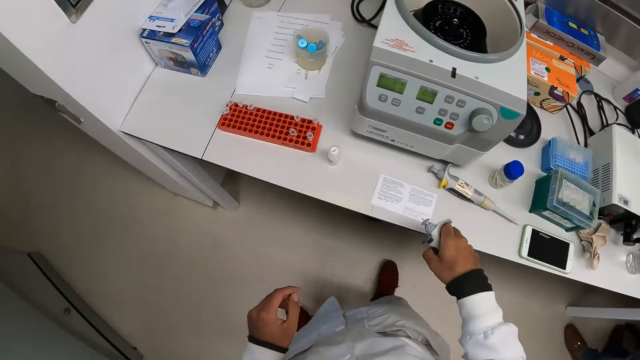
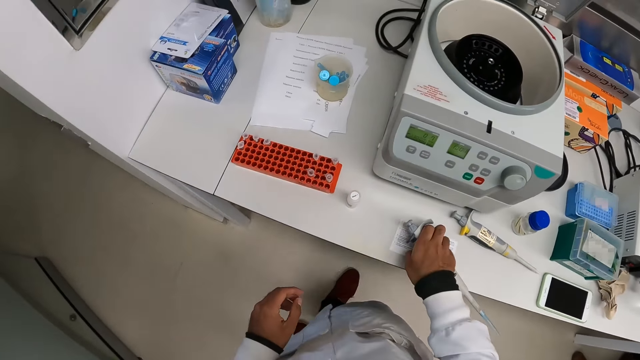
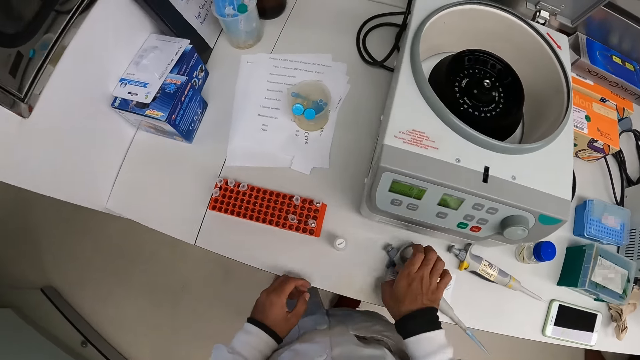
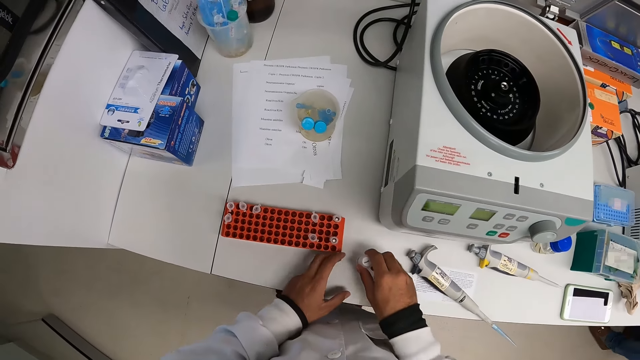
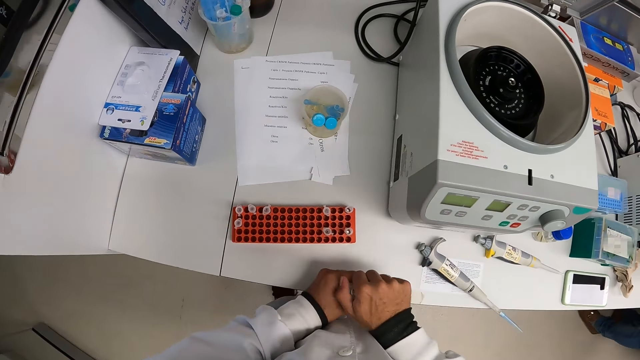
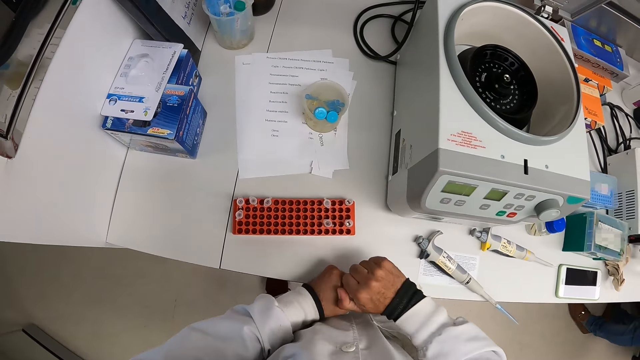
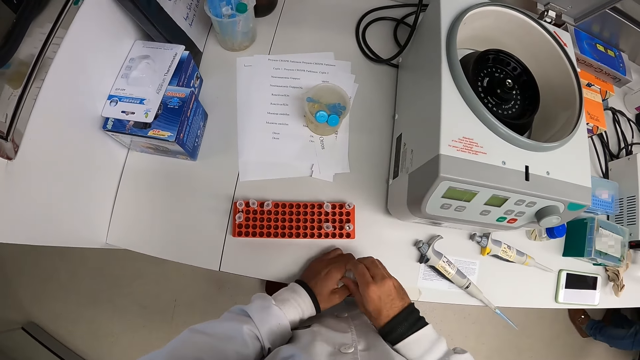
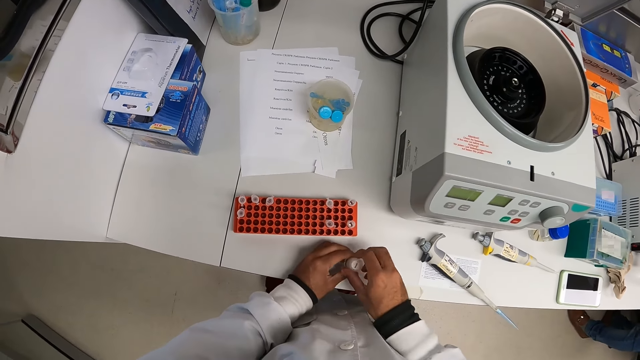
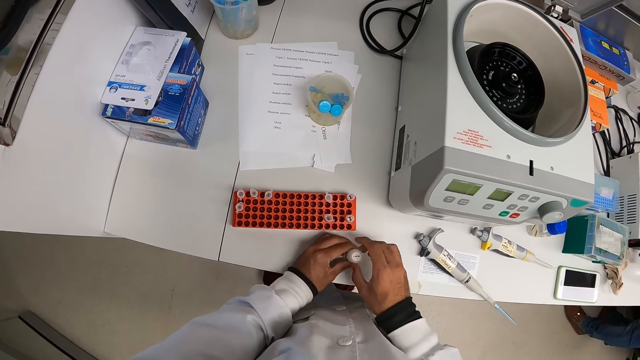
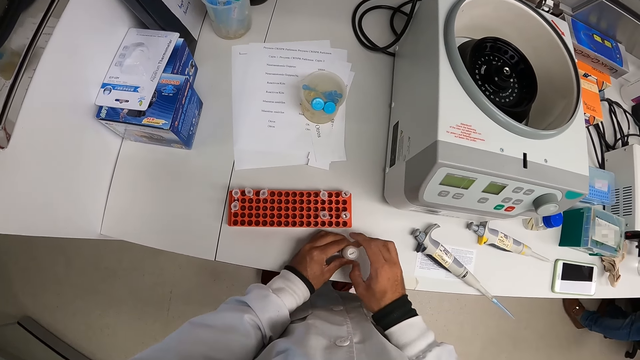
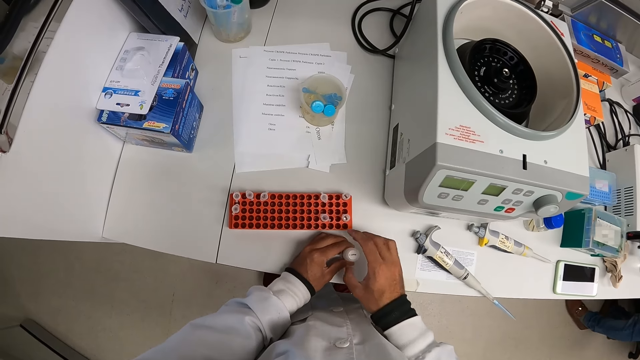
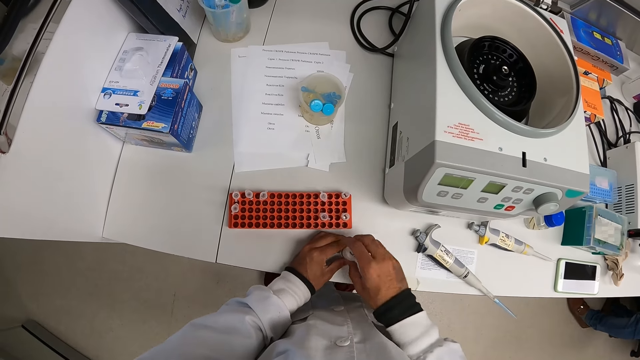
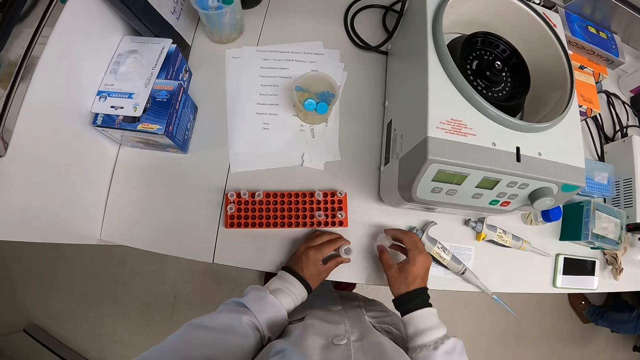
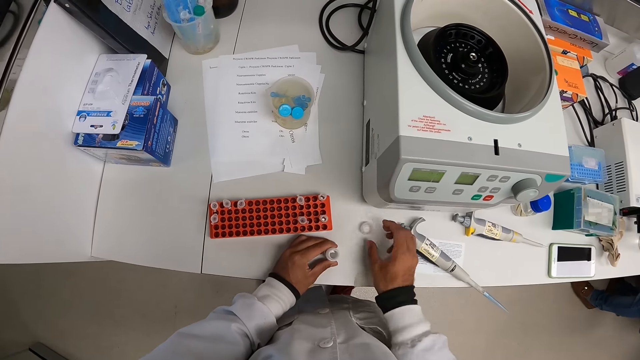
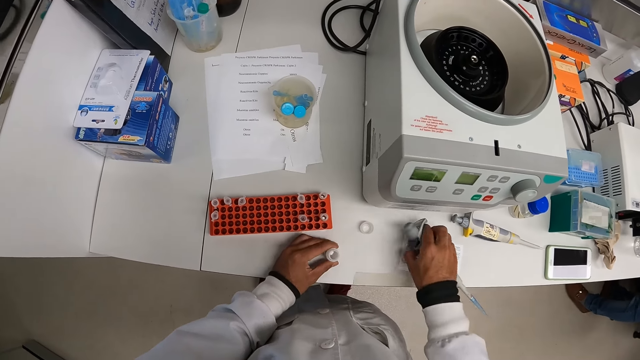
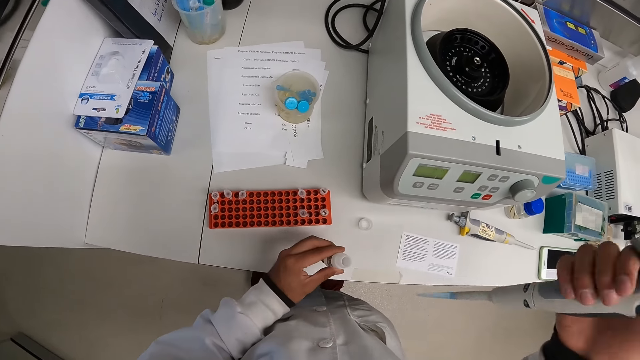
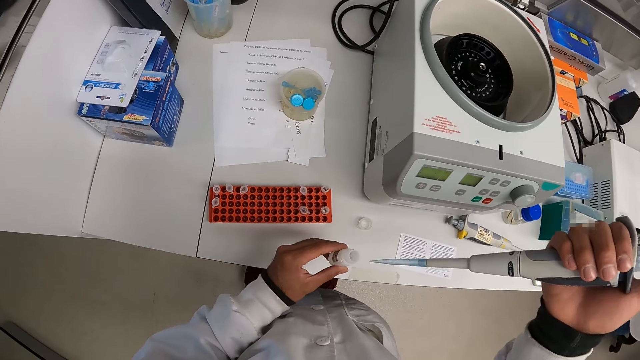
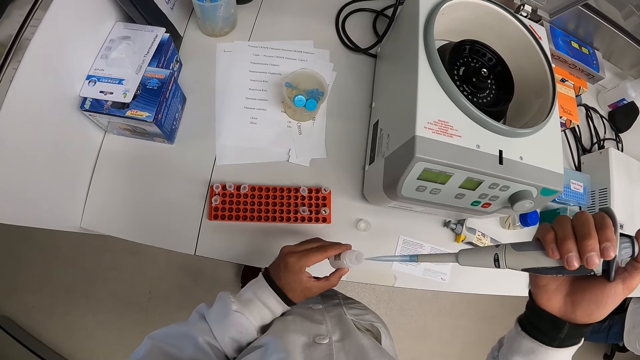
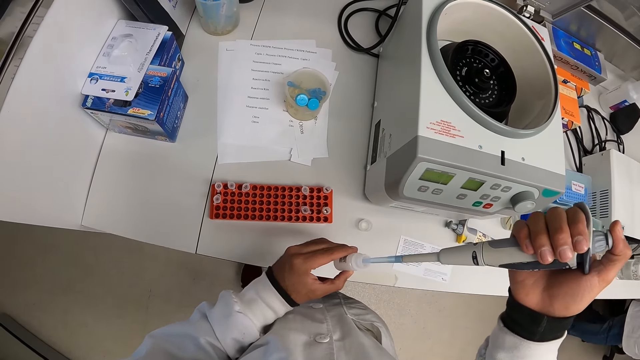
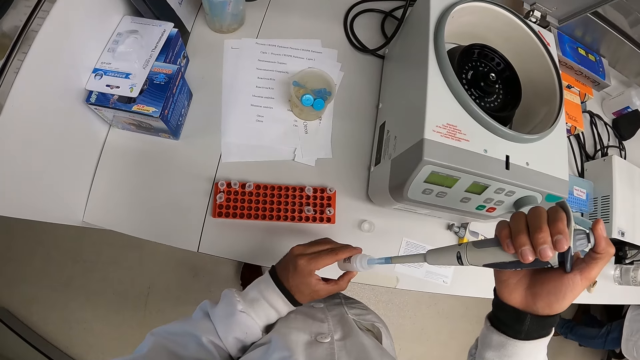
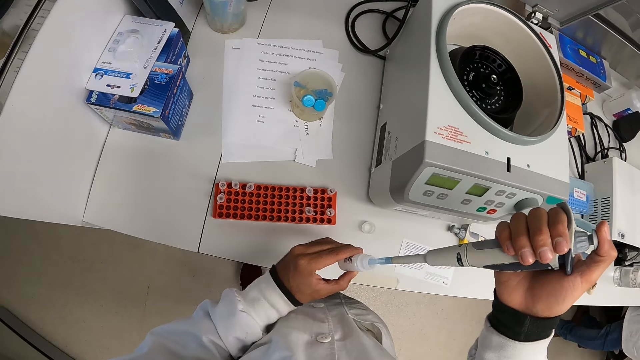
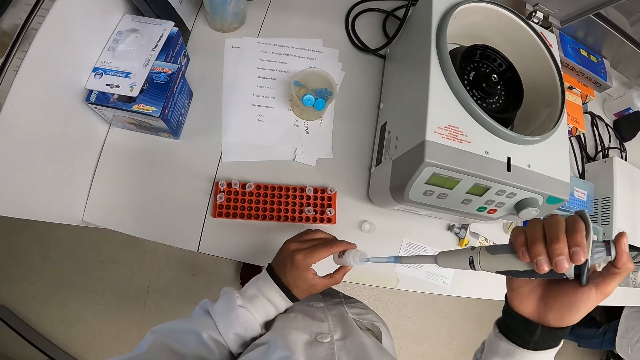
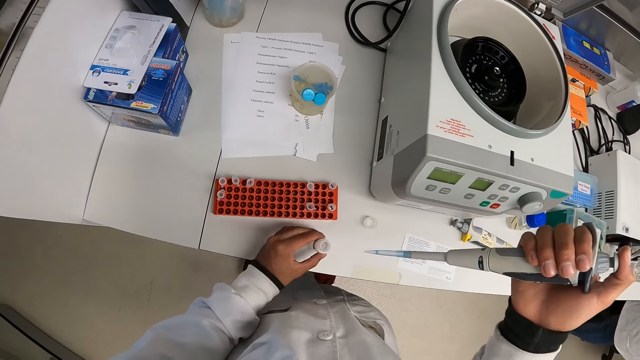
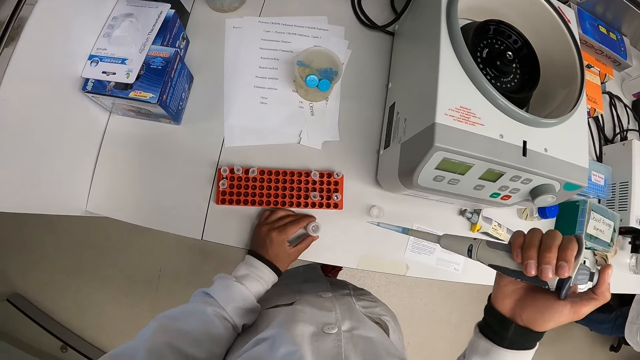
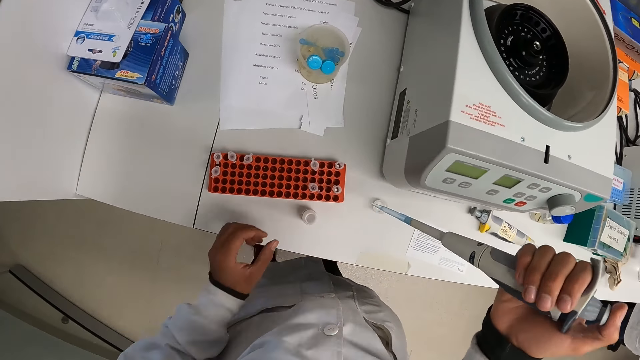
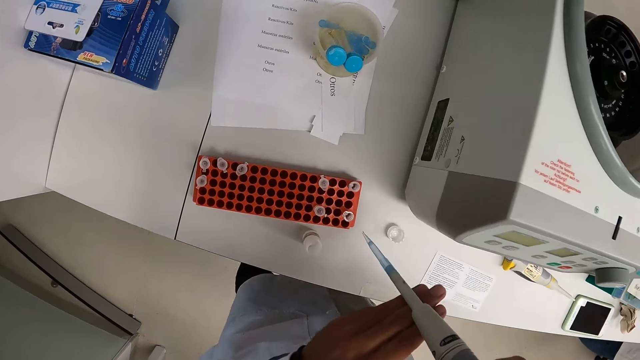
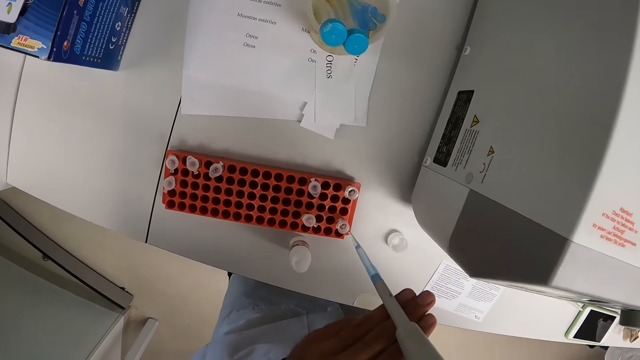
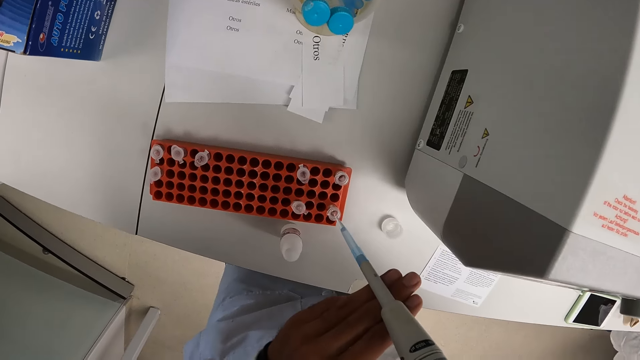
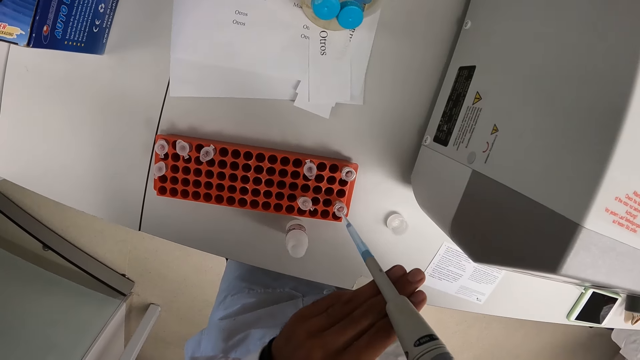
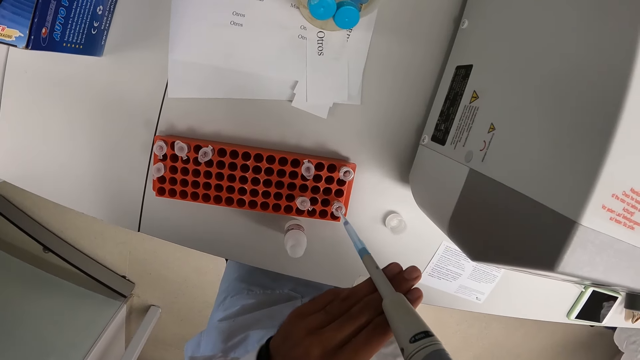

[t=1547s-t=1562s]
The camera wearer drops the pipette on the countertop with his right hand. He picks up the container from the countertop with his right hand. He holds the container with both hands. He opens the lid of the container with his right hand. He drops the lid of the container on the countertop with his right hand. He picks up the pipette from the countertop with his right hand. He raises the container from the countertop with his left hand. He inserts the pipette in his right hand into the container in his left hand. He draws syrup from the container with the pipette in his right hand. He drops the container on the countertop with his left hand. He pours syrup from the pipette into the microtube in the crate with his hands.

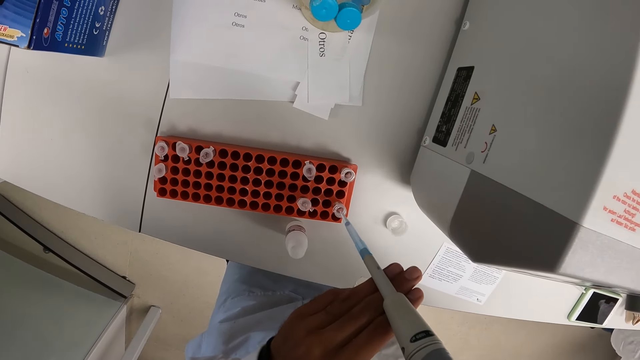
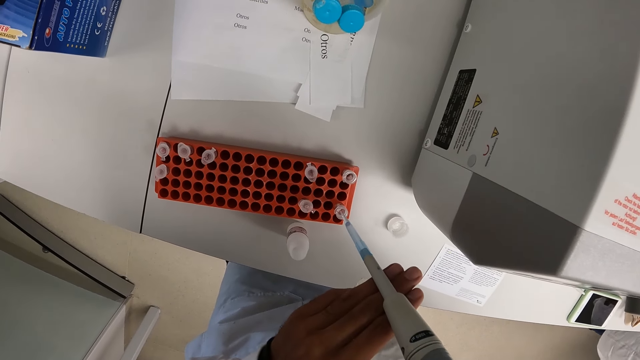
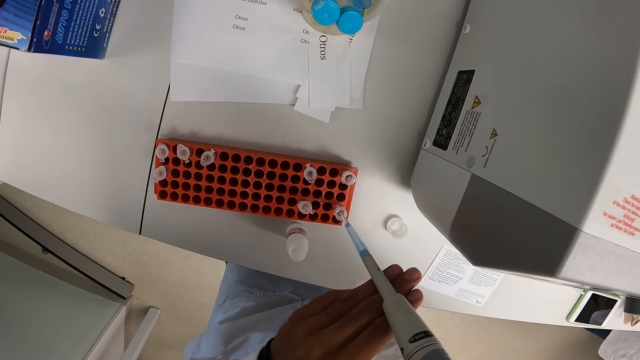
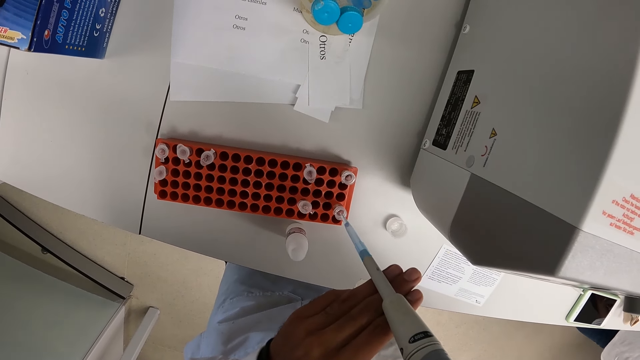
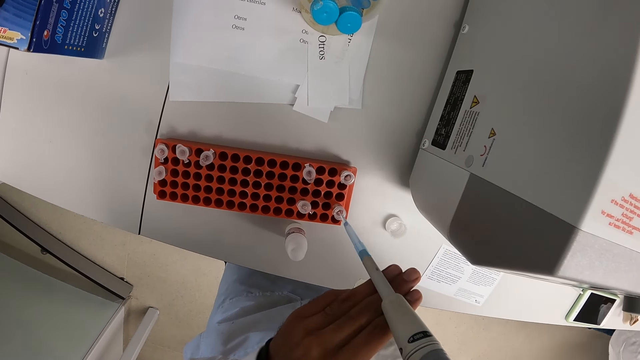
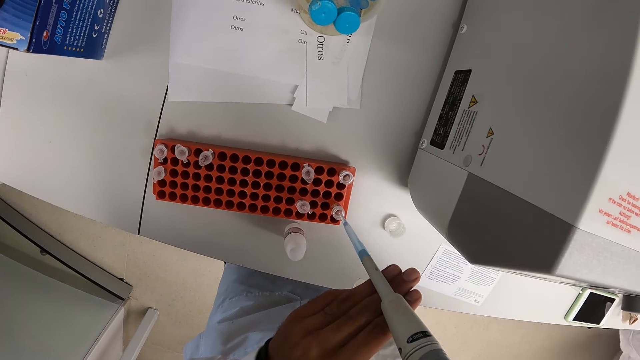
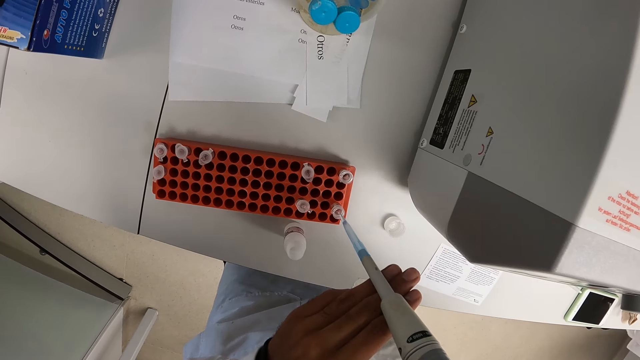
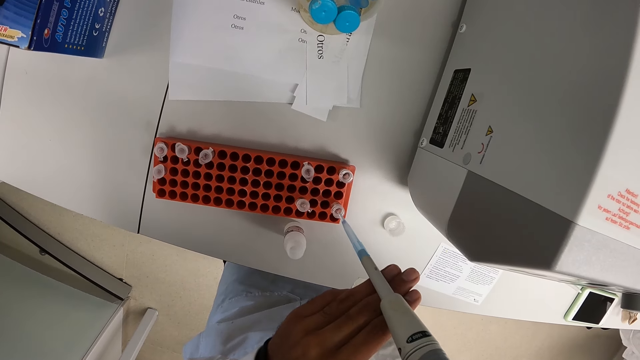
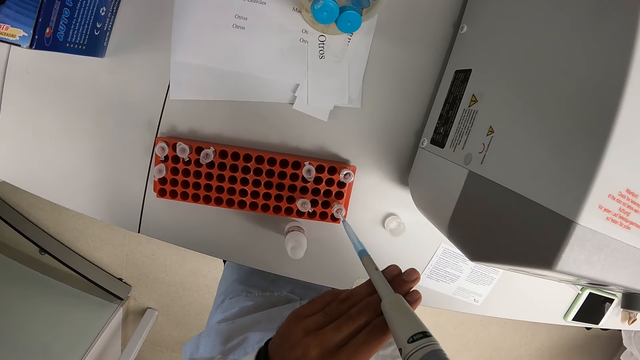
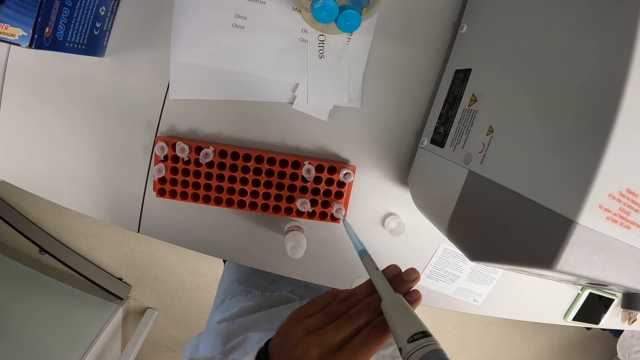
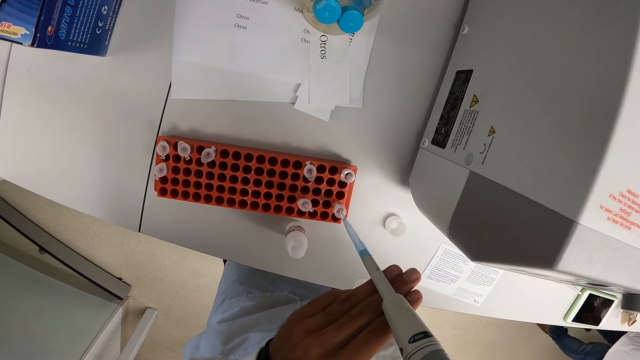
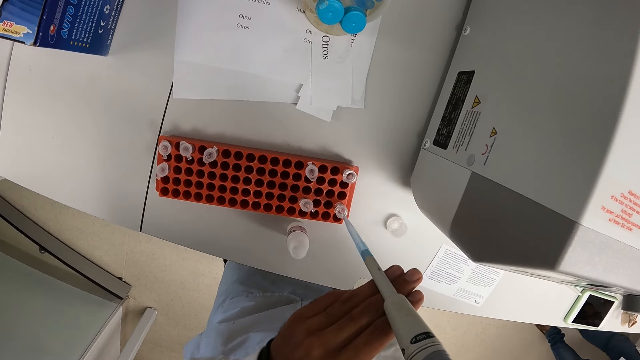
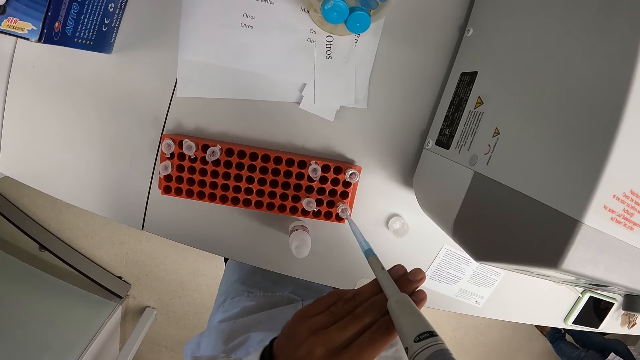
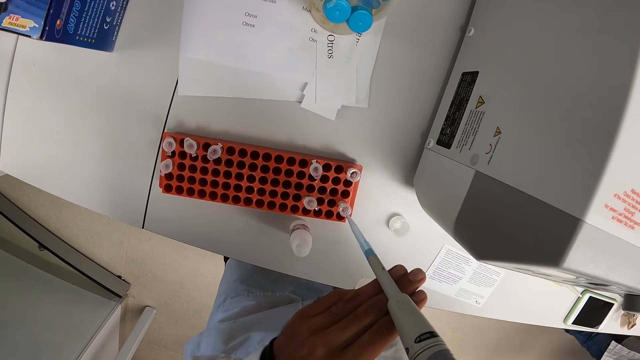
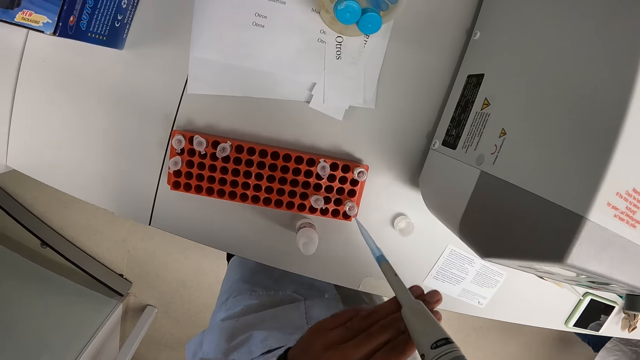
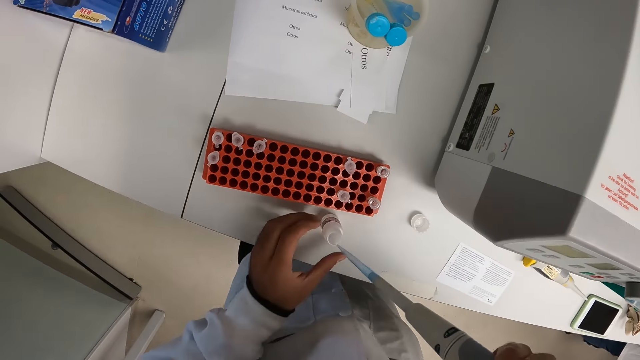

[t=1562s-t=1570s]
The camera wearer pours the liquid in the tube.
